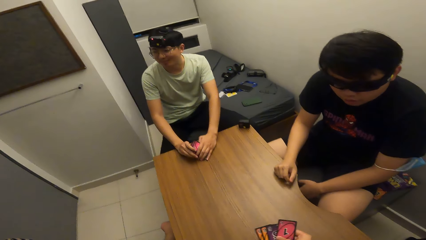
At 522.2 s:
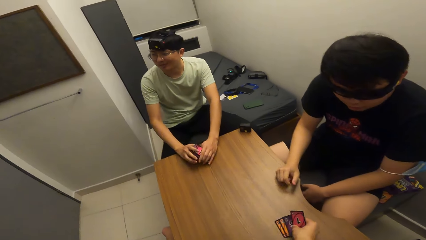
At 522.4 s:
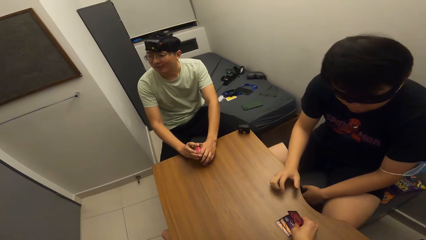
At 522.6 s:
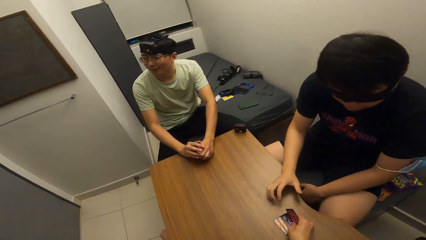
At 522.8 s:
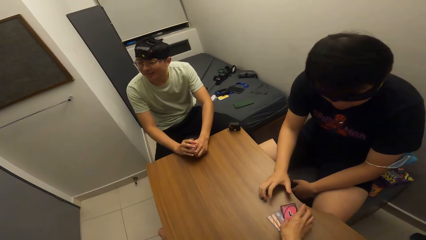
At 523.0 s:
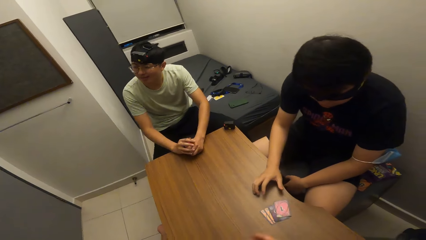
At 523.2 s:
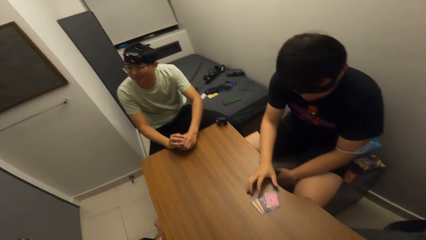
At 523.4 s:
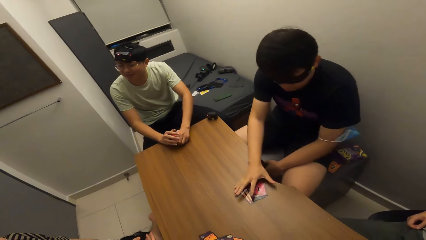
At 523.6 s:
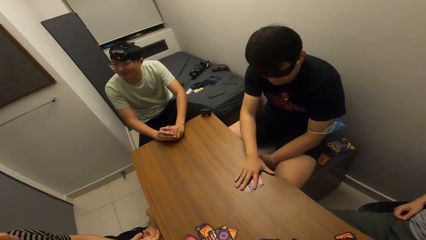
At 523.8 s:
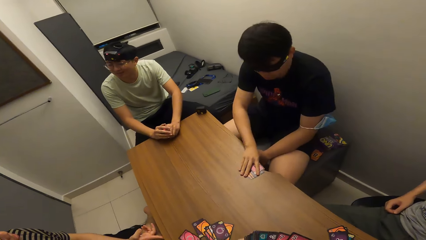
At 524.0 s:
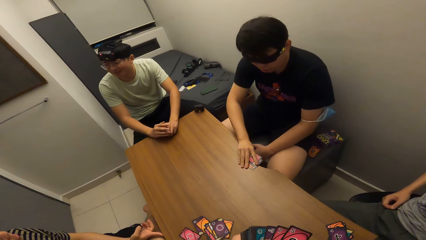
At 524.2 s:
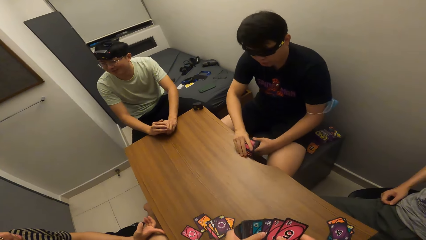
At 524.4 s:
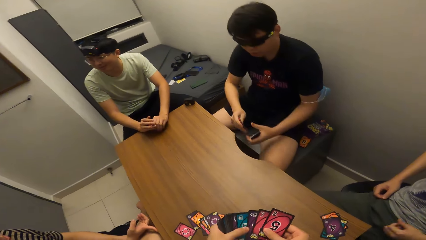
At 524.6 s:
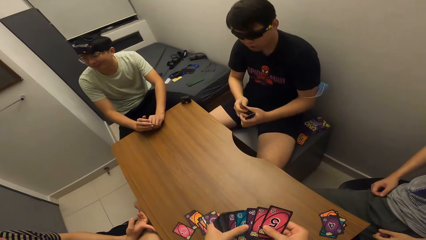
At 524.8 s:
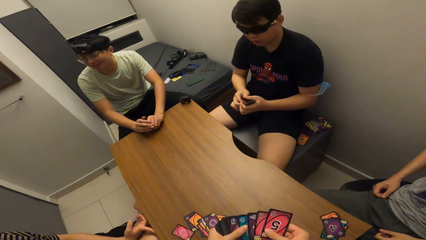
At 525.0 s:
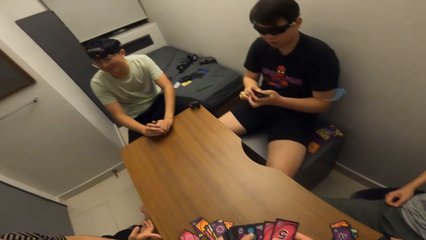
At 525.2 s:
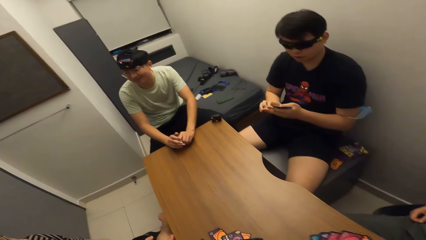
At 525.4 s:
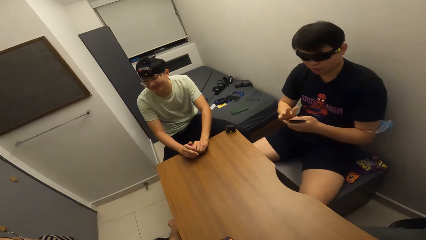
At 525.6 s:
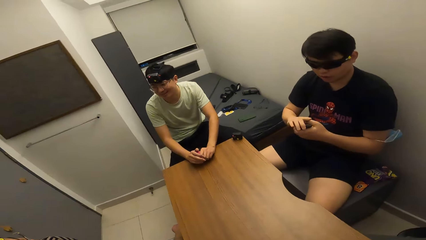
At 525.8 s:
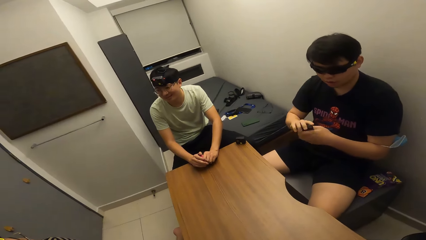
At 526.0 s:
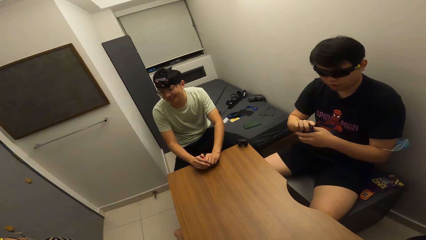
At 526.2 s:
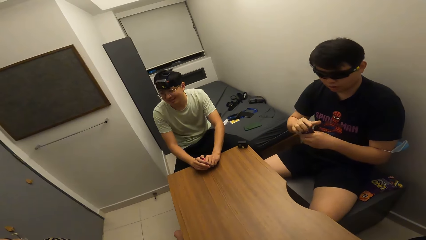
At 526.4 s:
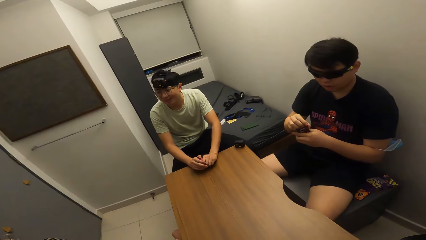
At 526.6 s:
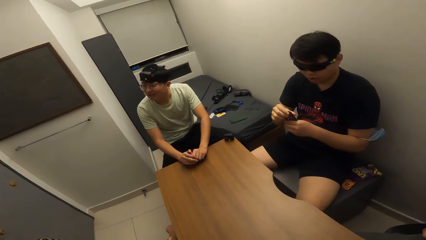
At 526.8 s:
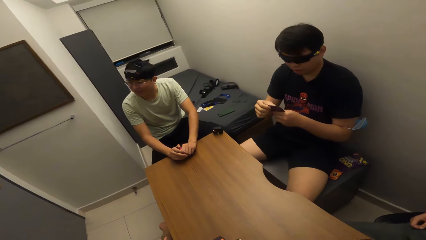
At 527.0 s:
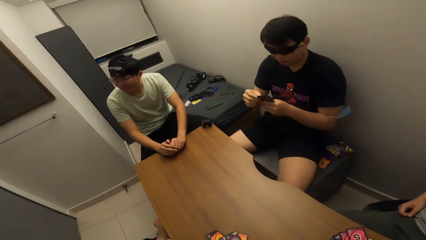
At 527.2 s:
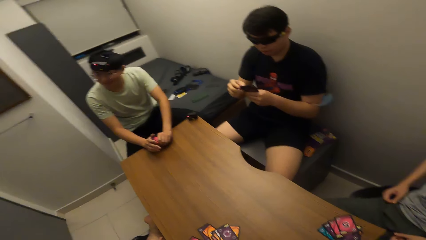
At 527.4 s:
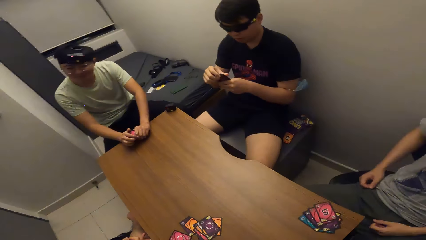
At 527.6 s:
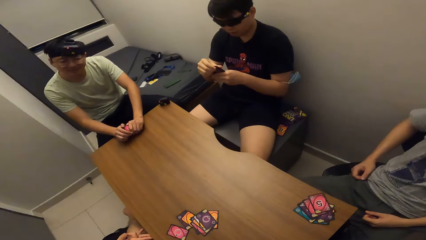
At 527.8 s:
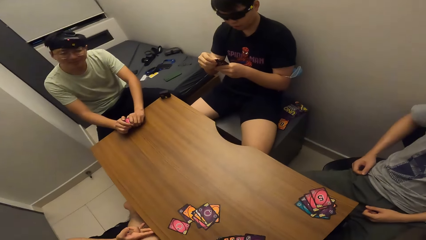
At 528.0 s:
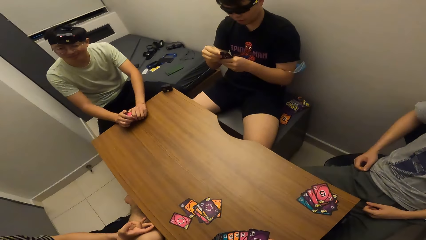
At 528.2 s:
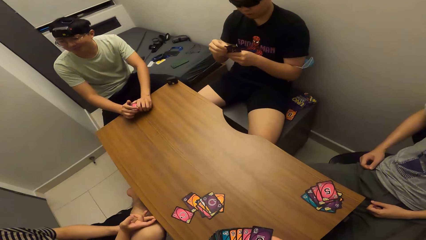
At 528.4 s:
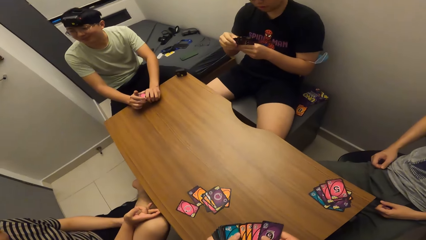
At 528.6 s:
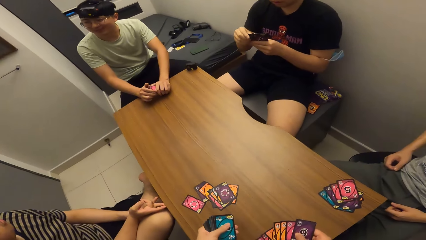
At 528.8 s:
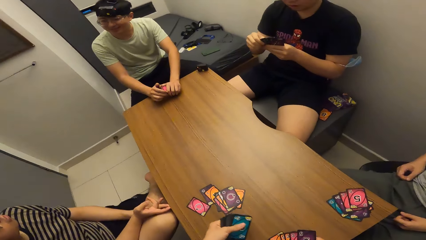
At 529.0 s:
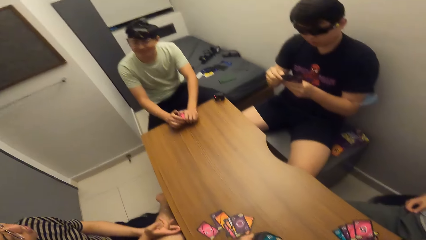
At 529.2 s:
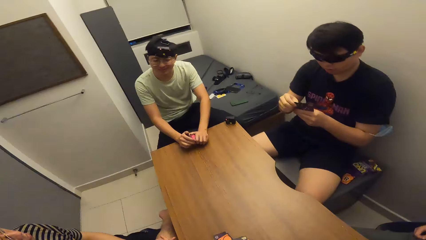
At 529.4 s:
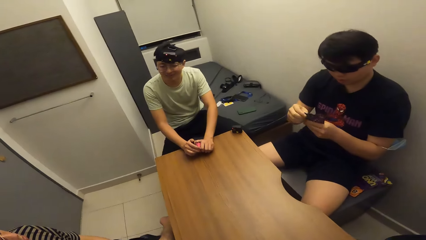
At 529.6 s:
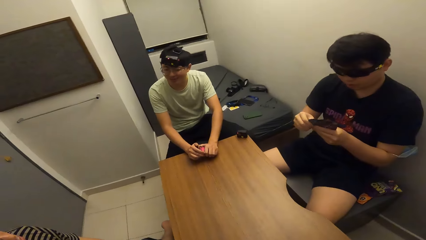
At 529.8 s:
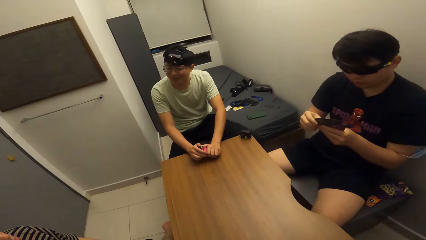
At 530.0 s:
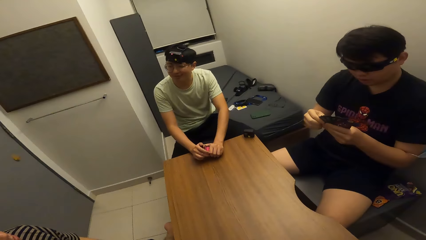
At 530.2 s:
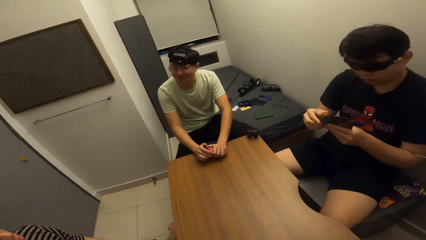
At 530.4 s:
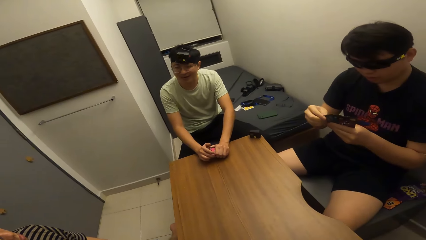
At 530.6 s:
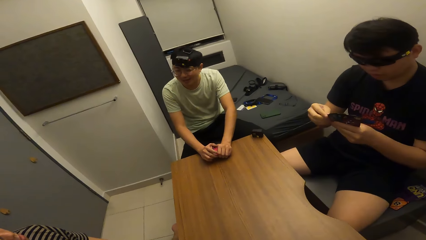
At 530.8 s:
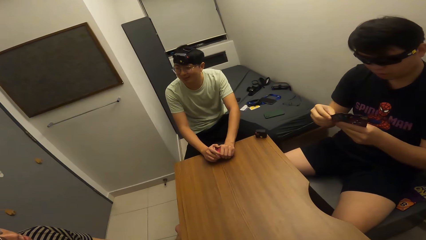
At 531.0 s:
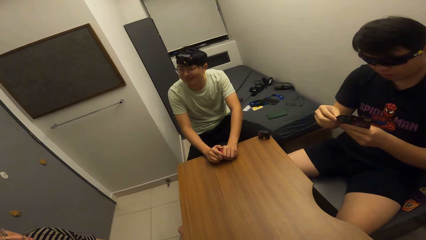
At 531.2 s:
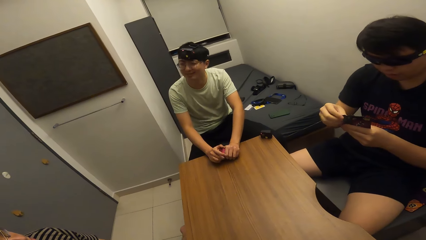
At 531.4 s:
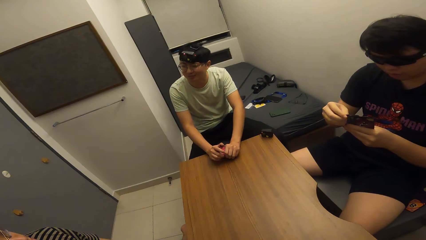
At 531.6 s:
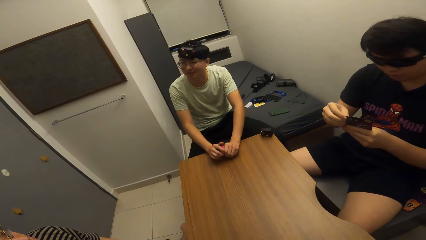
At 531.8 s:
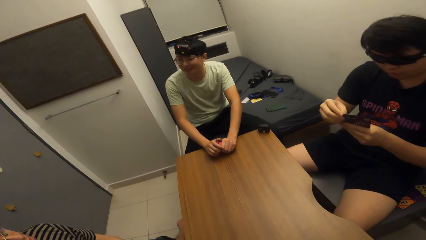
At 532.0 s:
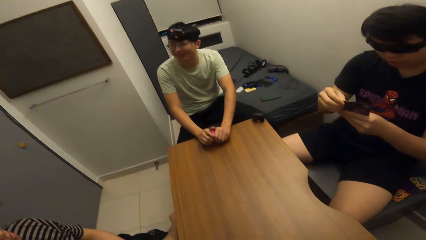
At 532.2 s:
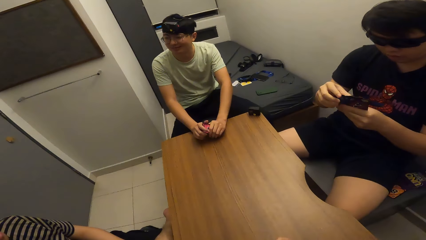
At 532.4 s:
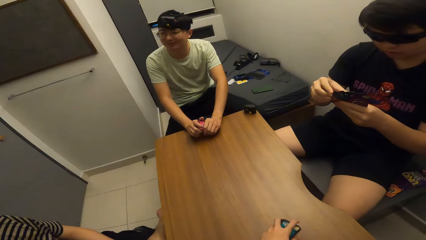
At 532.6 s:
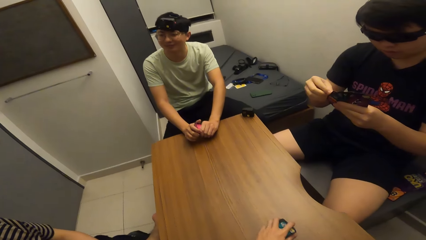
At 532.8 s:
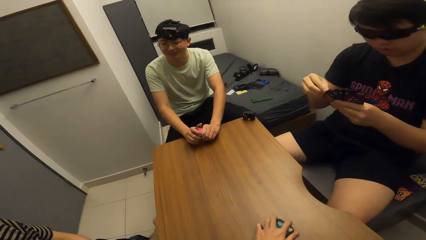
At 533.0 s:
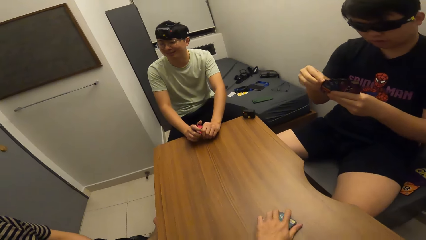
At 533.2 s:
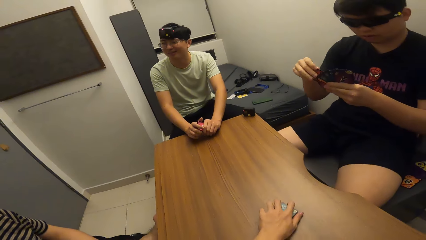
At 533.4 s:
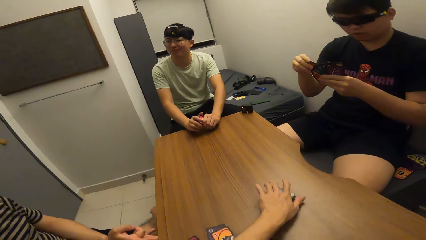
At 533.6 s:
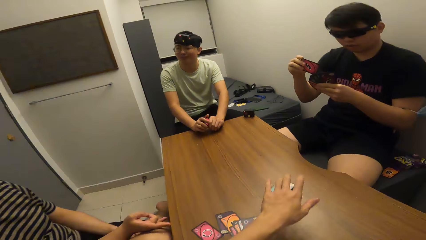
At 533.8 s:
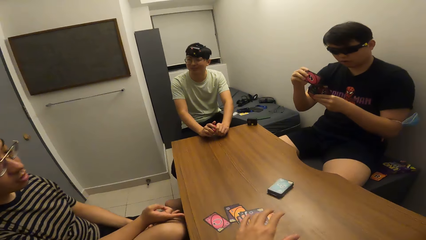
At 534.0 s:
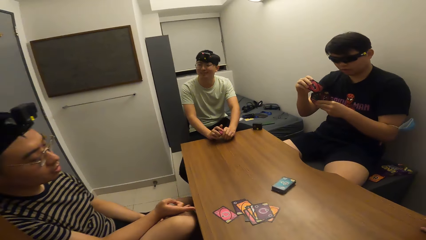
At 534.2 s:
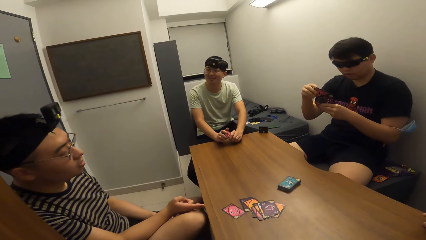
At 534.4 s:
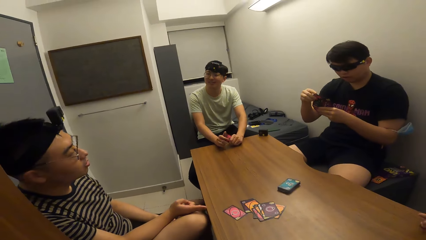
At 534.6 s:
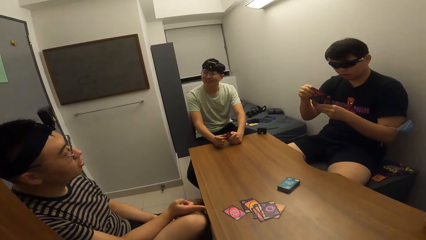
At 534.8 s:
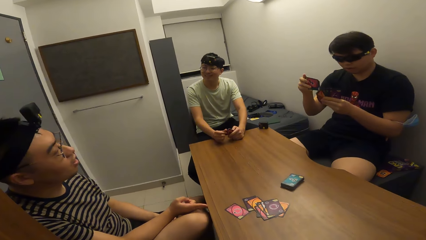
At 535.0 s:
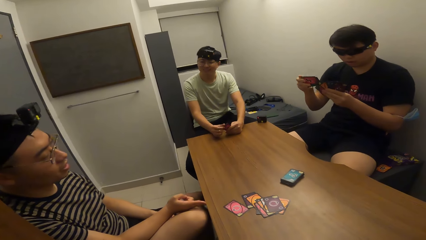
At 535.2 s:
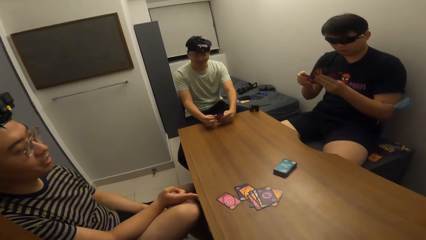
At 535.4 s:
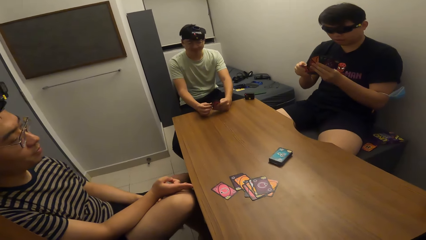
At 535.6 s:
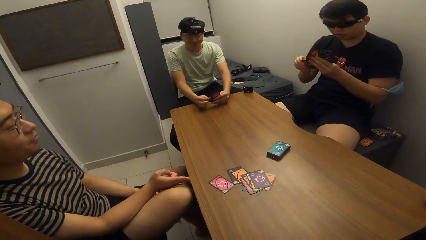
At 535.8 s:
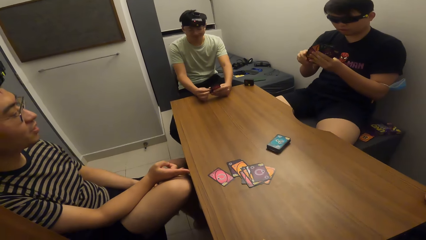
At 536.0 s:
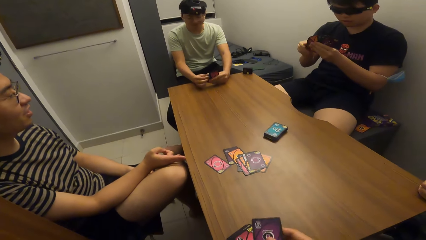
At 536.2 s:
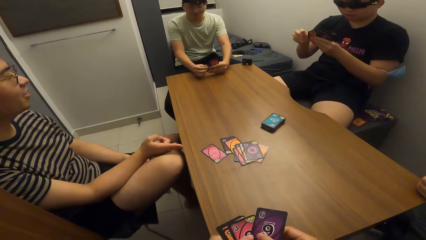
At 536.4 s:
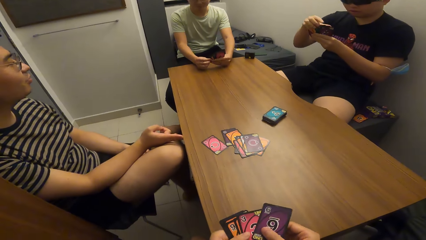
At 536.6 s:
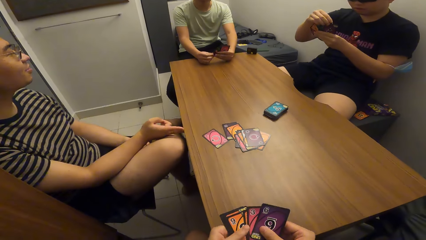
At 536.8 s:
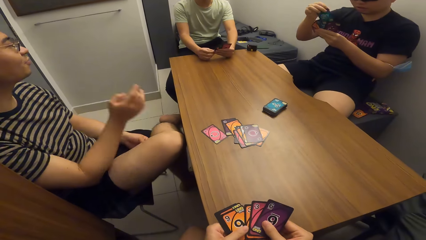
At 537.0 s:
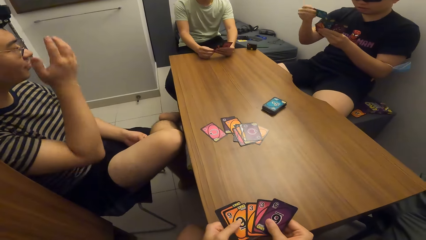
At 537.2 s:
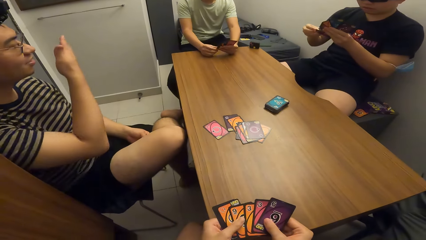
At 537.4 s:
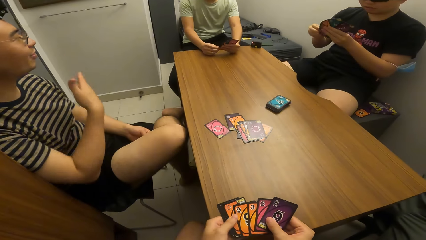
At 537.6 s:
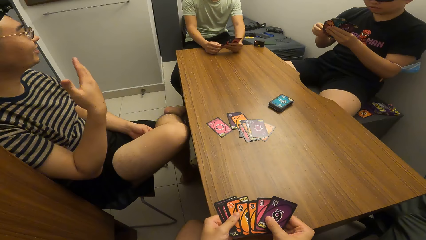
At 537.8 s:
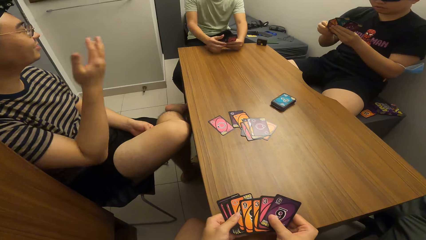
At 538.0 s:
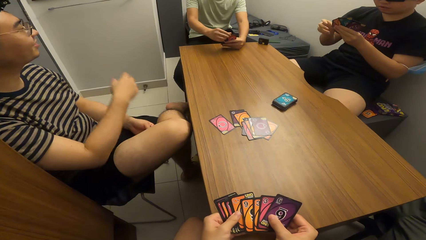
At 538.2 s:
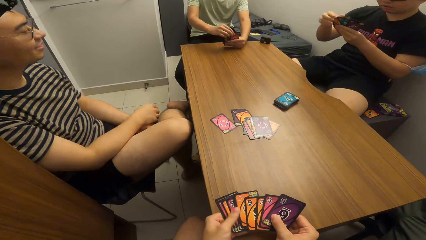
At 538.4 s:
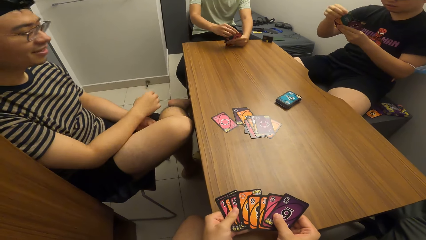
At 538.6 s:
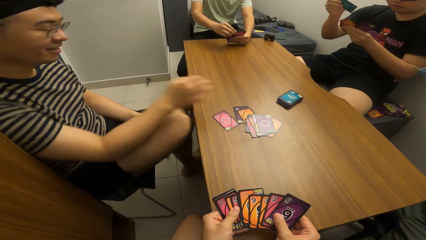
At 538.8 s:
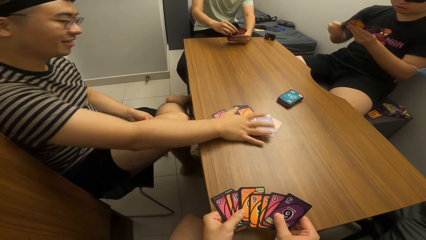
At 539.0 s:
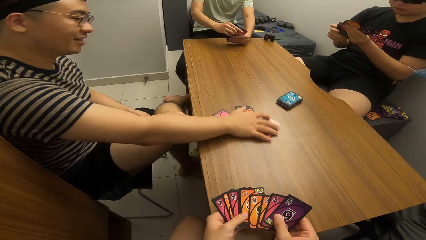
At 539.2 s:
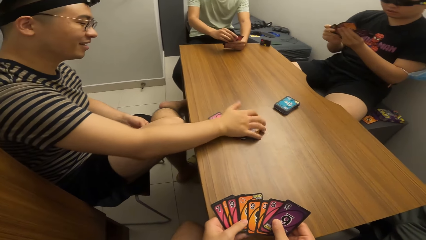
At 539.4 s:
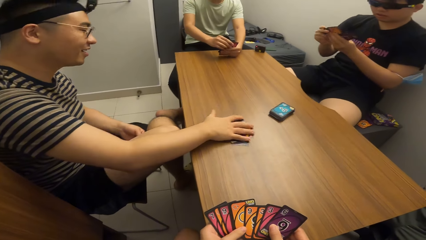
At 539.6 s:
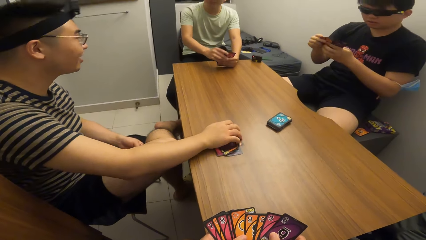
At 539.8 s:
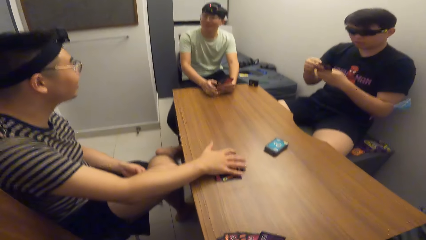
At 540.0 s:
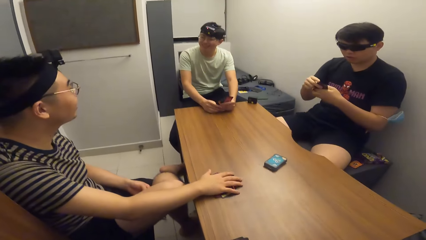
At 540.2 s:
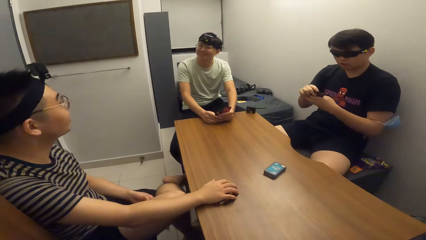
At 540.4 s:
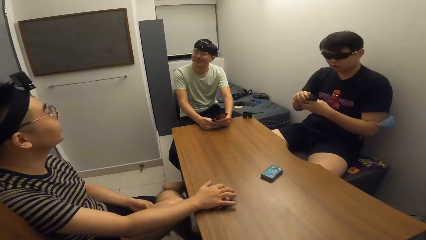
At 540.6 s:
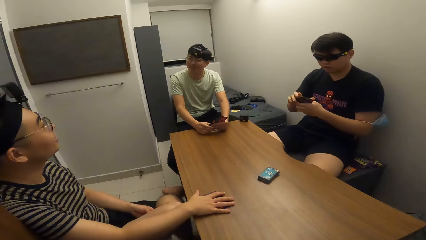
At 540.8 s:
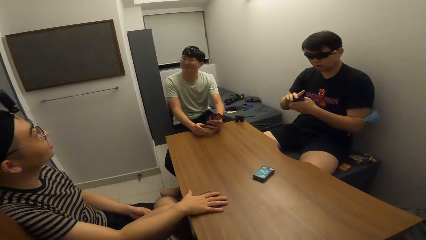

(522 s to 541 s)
The camera wearer shares the playing cards with his right hand. A man picks up the playing cards on the table with his right hand. The camera wearer drops the card deck on the table with his left hand. Another man picks up the playing cards on the table with his right hand.
